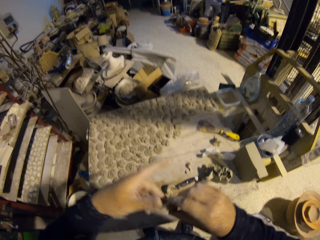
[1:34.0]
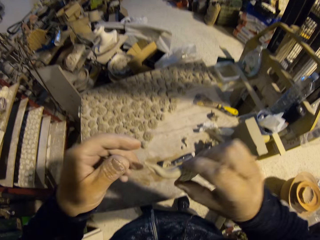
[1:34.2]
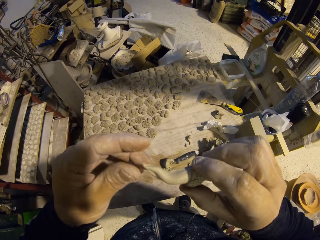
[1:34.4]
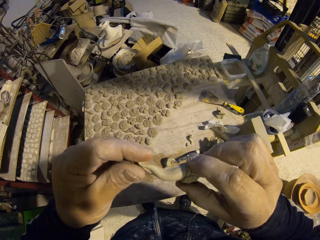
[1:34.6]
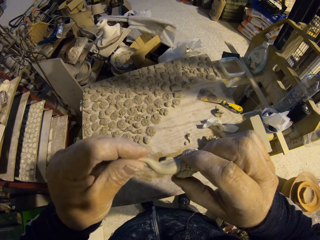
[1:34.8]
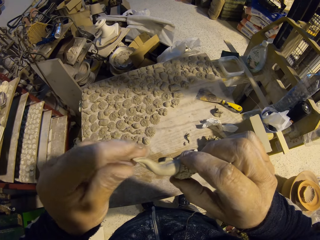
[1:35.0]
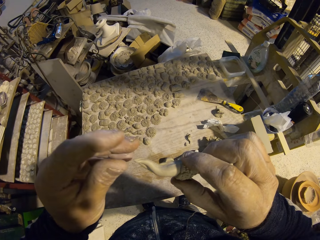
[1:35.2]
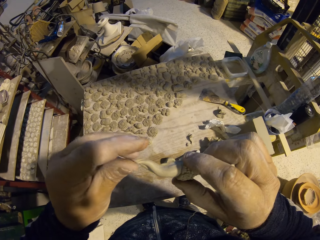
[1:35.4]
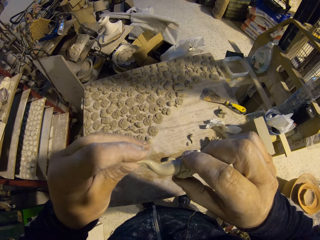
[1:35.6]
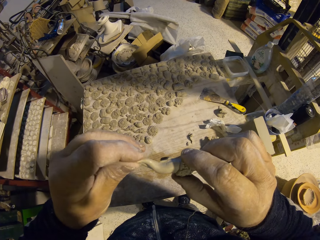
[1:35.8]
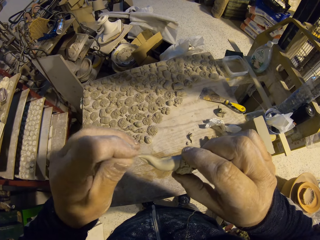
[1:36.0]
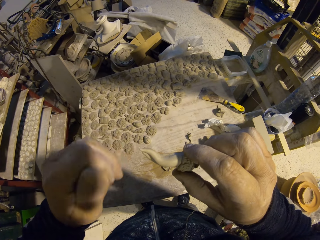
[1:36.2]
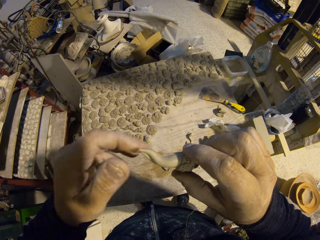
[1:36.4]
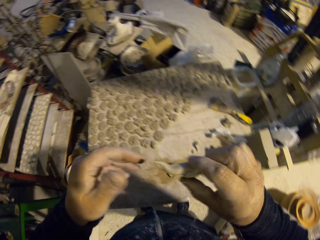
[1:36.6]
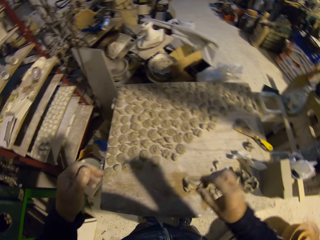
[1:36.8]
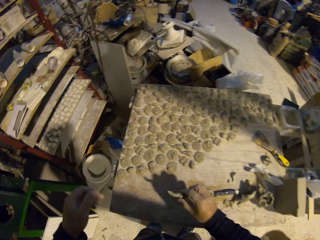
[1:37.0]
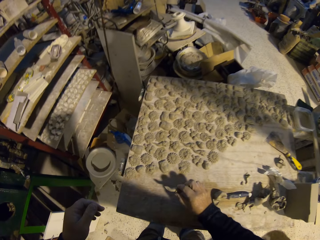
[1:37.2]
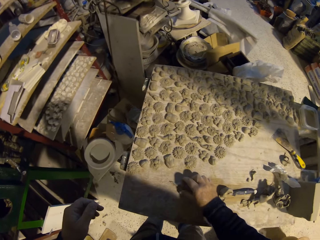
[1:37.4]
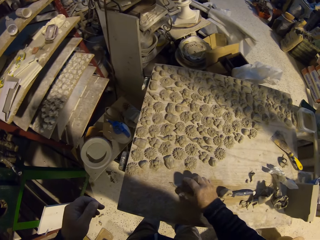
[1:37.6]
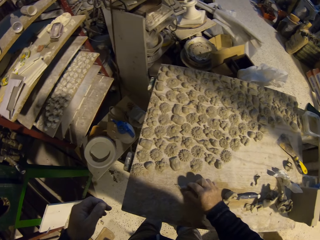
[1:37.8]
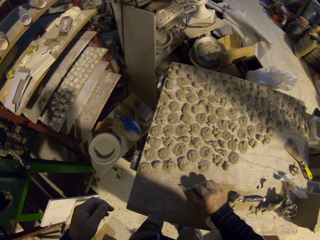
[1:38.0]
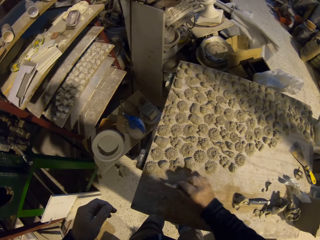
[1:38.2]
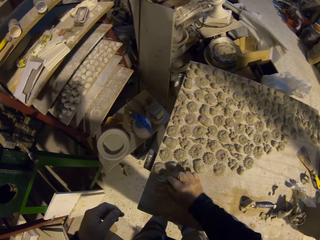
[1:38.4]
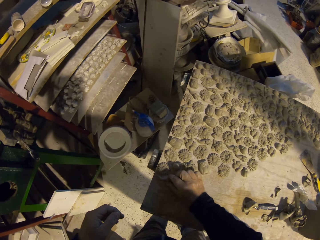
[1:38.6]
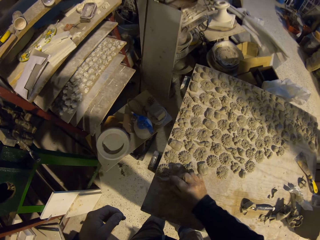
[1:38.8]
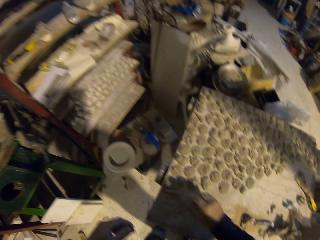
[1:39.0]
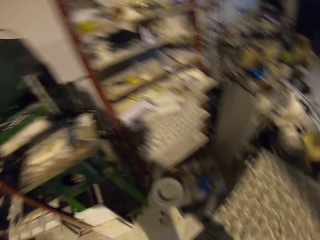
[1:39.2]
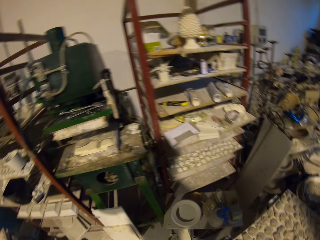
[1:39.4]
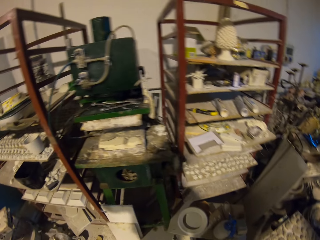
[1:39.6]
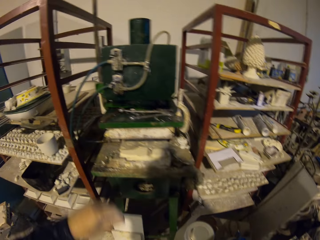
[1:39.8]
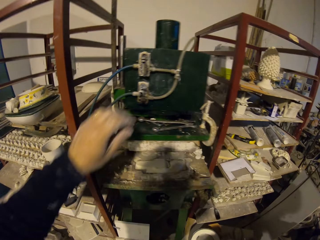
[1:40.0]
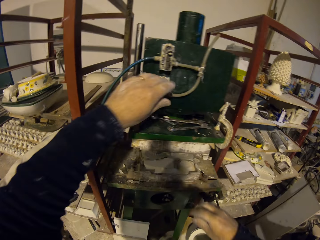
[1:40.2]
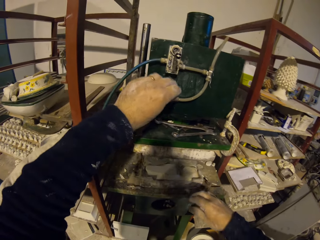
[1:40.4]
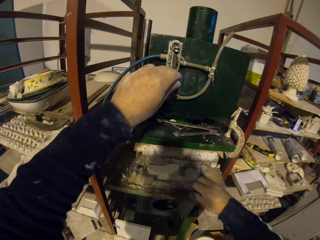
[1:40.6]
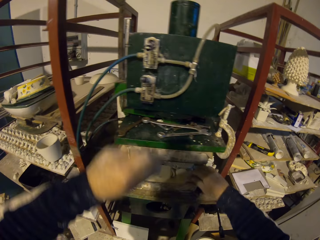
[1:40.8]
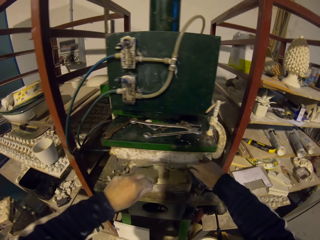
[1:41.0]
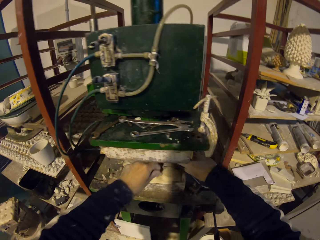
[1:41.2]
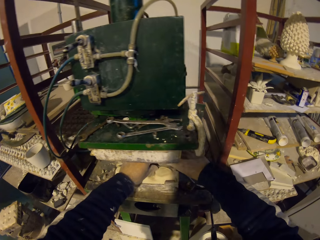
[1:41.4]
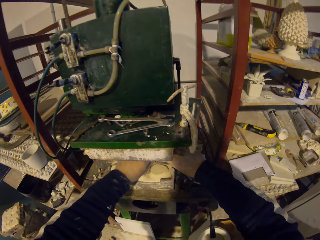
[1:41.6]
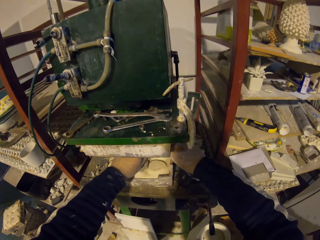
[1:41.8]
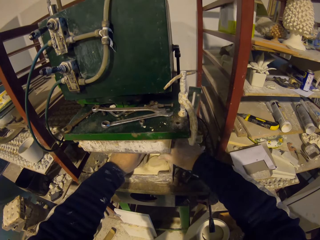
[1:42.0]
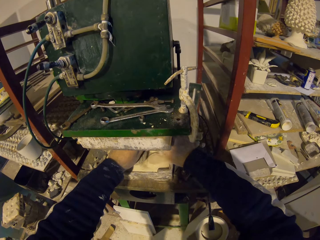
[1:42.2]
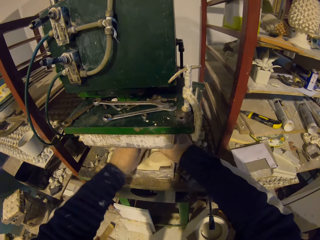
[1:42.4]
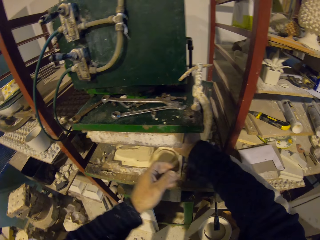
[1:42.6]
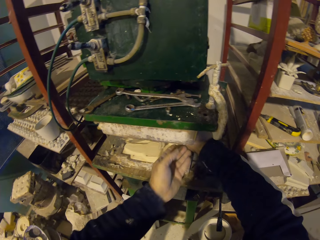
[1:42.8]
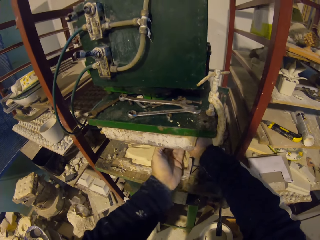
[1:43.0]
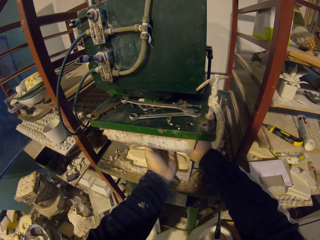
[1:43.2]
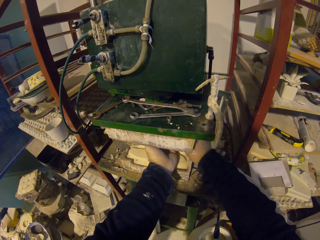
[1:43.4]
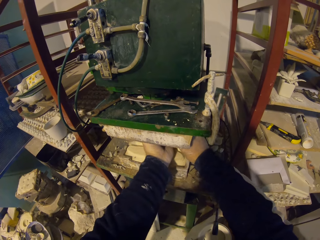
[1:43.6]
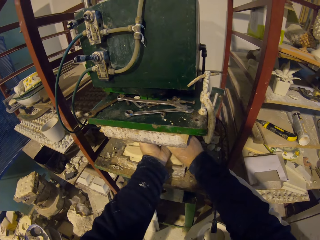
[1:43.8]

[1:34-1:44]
The camera wearer looks at the decorated model. They fix the model. They place the clay on the table. They move the clay on the table. They remove their hand from the clay. They turn on the metal on the machine. They pick up the model from the machine.

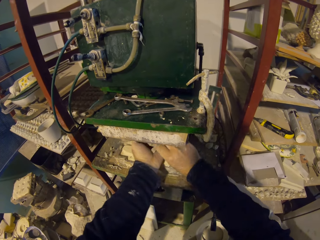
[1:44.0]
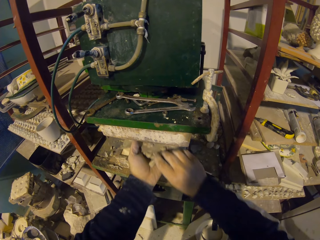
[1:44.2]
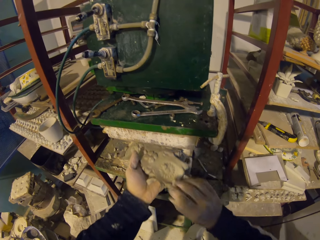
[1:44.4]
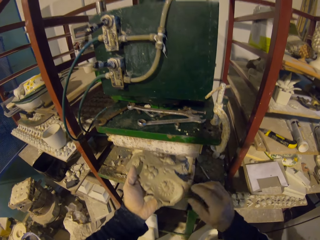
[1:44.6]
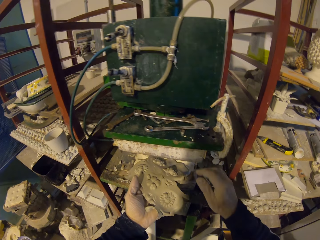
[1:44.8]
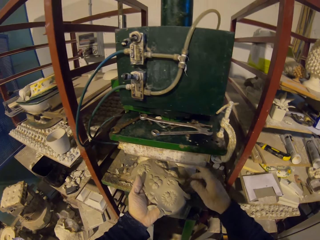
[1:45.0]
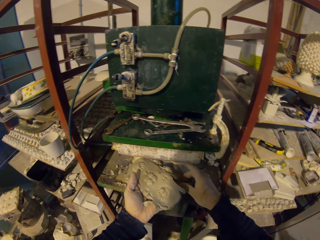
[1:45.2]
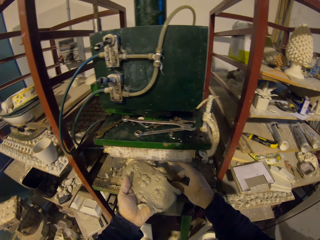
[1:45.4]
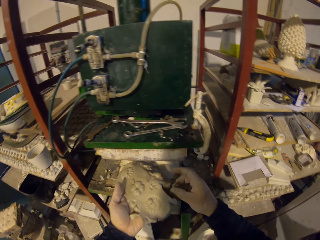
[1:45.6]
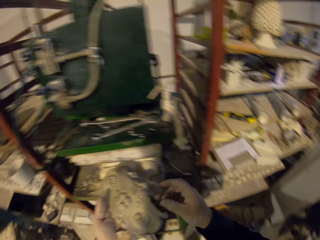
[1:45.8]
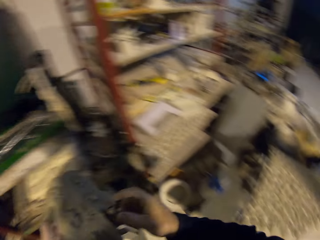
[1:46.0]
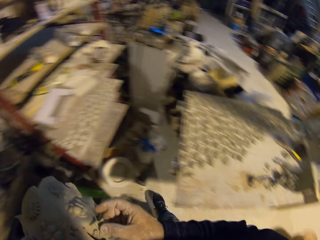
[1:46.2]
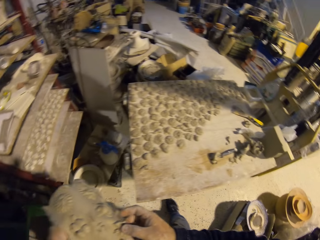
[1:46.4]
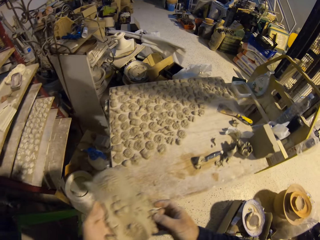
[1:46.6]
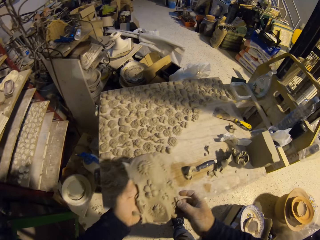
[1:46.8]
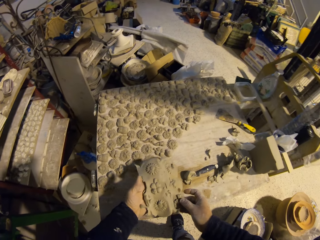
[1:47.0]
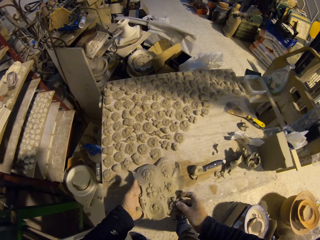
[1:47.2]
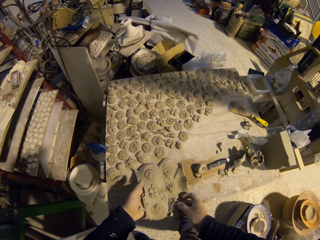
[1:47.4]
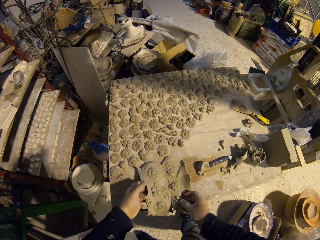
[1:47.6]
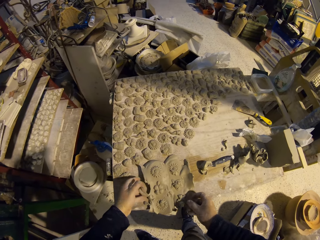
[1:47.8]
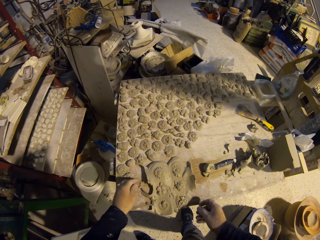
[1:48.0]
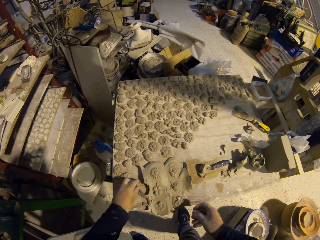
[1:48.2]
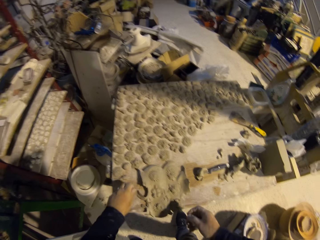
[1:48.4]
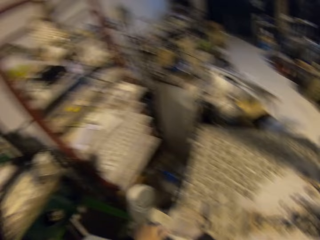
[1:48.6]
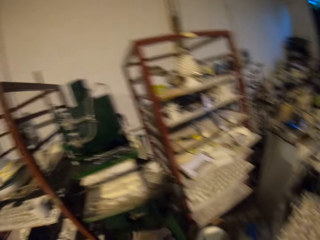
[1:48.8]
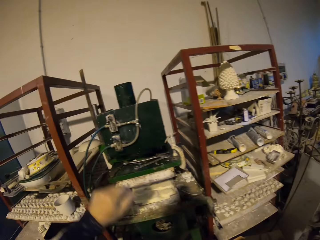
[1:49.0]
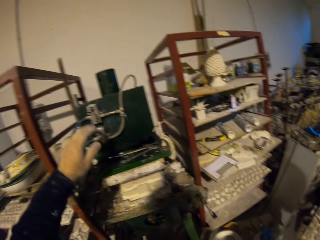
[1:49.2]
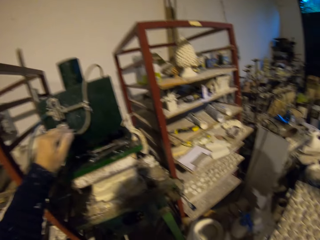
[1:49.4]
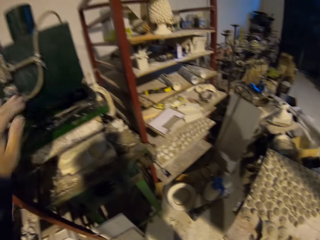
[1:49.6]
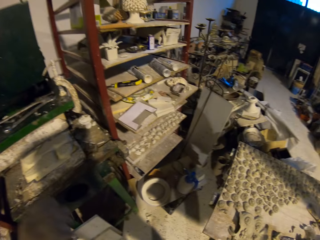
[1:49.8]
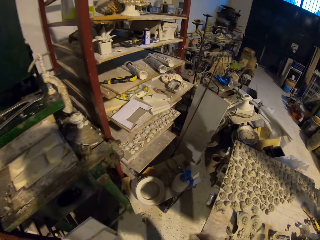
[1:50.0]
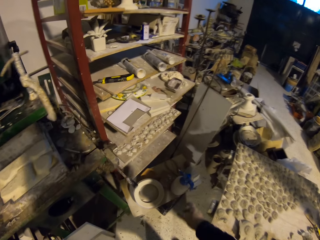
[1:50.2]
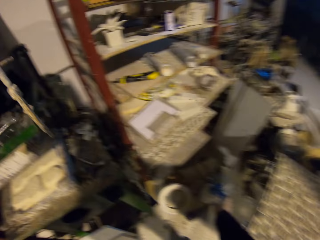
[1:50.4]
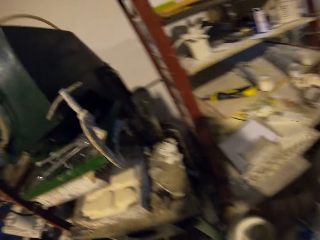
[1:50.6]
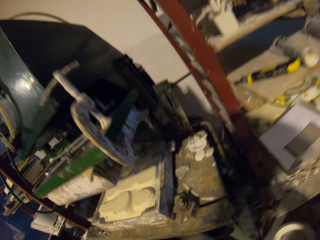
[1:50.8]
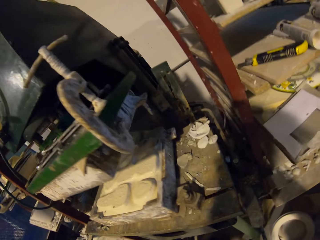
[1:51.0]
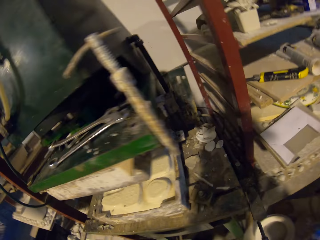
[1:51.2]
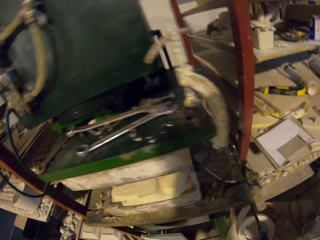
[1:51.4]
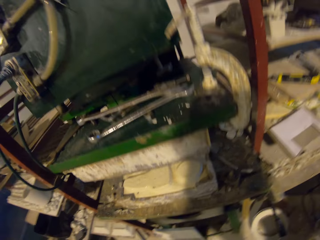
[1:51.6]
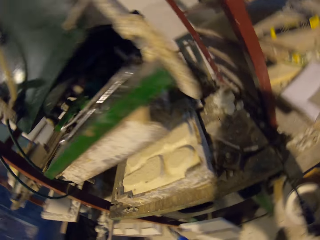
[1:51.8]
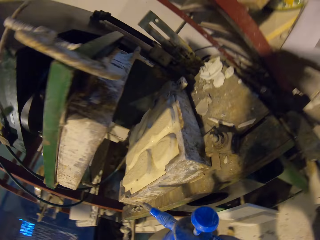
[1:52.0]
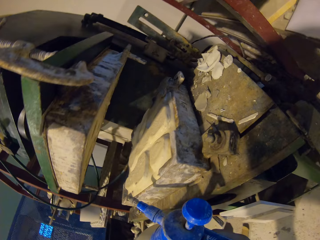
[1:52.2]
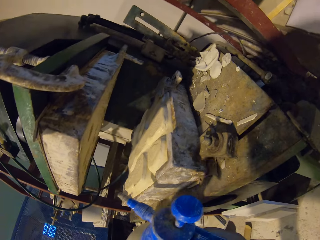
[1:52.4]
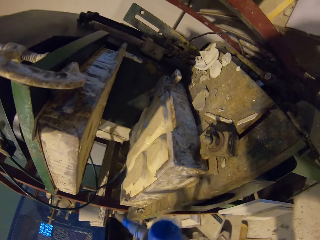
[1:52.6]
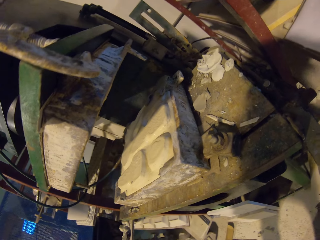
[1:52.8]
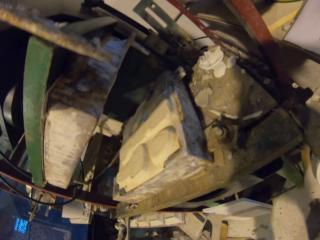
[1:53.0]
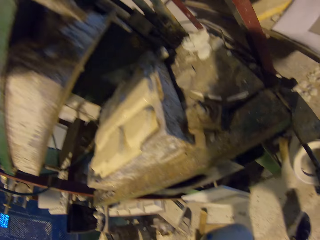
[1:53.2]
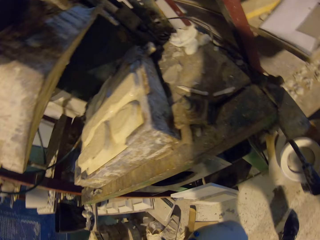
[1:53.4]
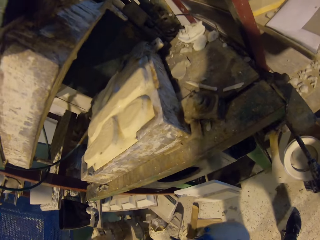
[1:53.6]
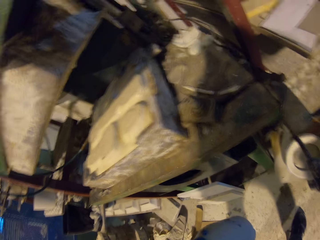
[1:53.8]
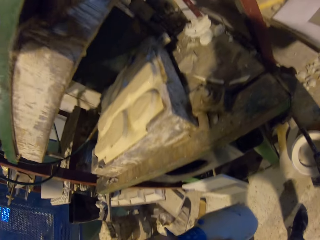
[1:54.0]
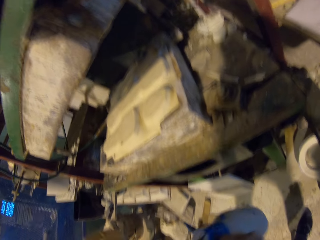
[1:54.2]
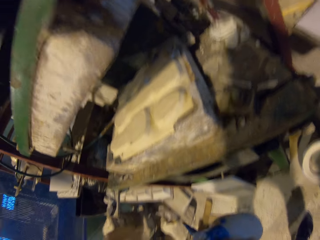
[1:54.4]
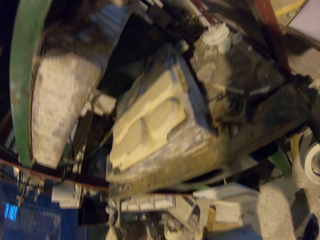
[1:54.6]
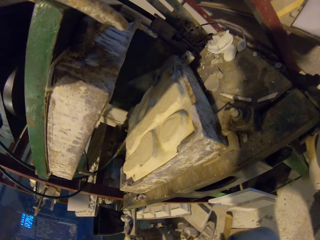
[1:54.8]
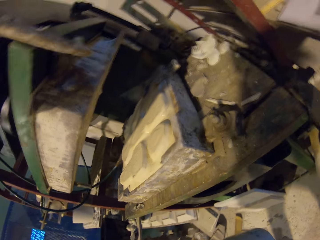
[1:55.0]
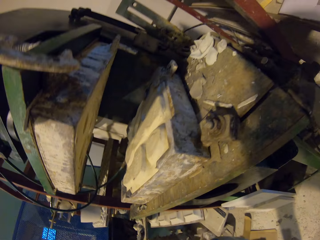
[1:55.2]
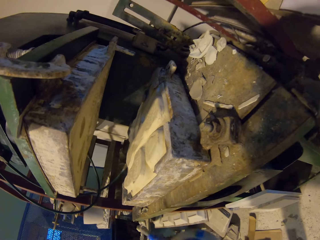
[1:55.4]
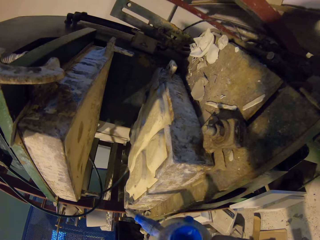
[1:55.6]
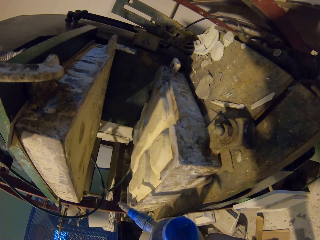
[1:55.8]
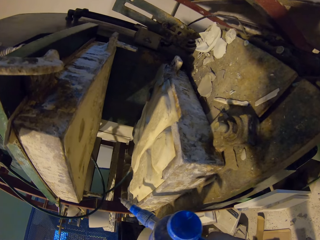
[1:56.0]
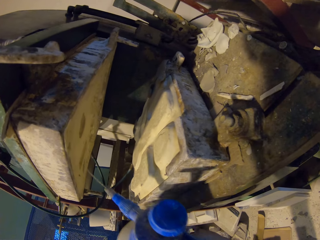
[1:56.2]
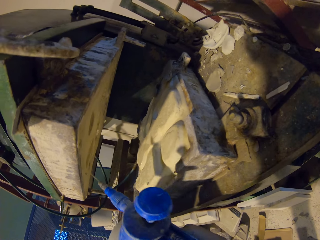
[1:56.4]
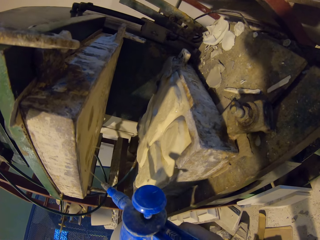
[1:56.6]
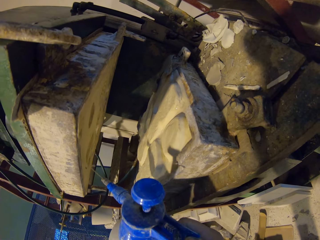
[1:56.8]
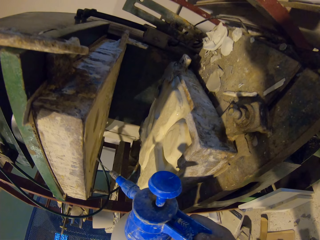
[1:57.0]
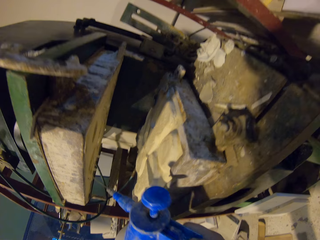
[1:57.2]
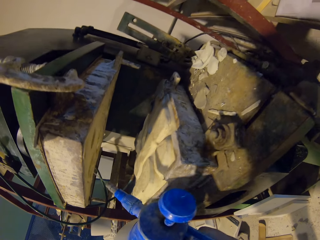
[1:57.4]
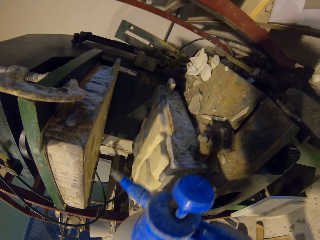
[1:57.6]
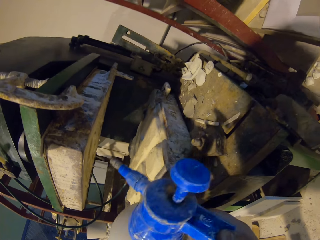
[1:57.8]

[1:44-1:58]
The camera wearer moves the clay towards the table. They put the model on the table. They remove the pieces of clay. They move their hand. They turn off the machine. They pick up a spray bottle. They hold the bottle. They cut something. They spray something on the machine. They pour water in the machine.
